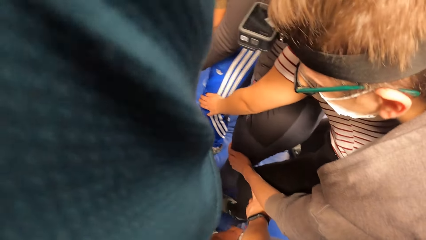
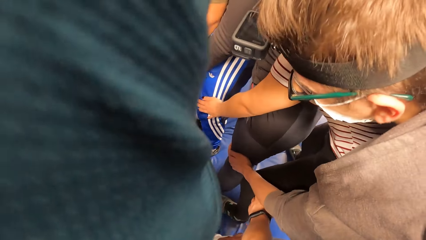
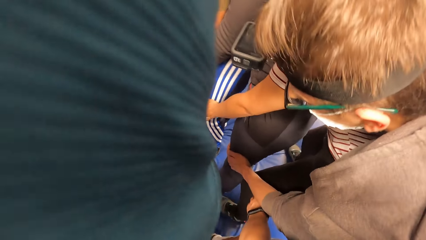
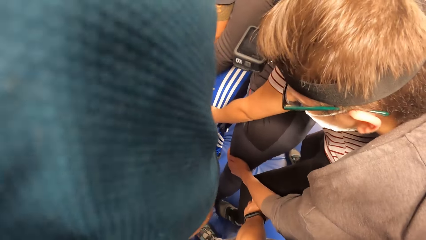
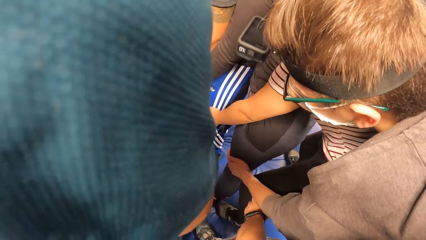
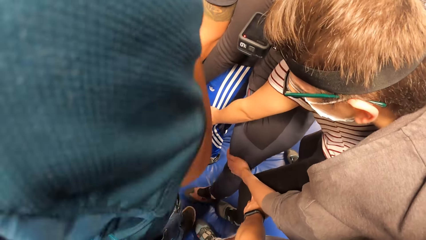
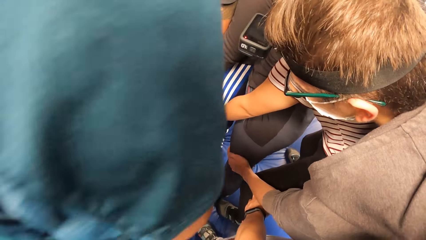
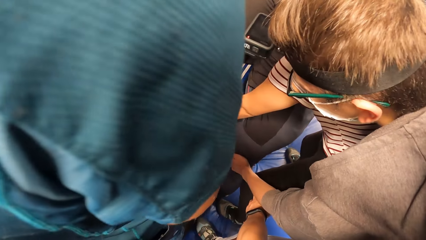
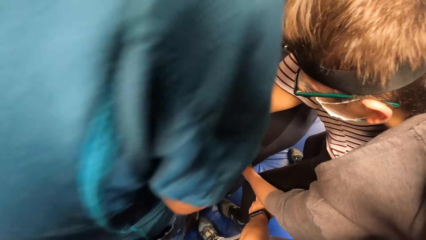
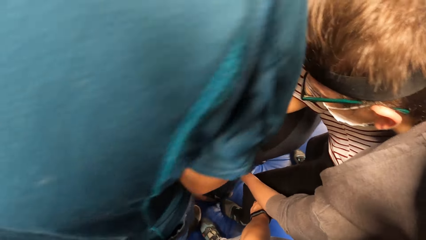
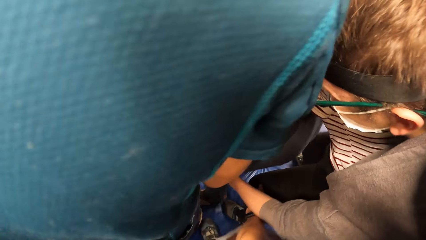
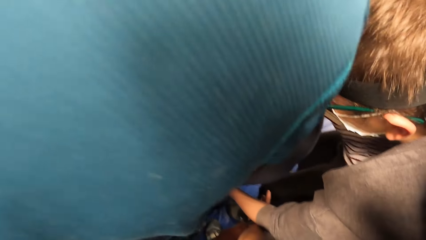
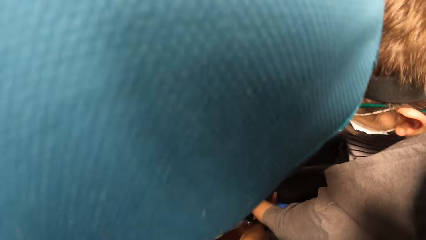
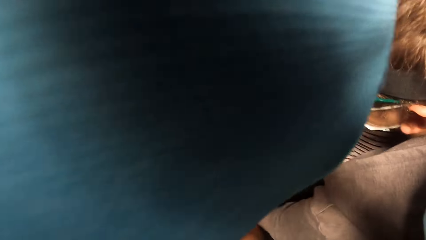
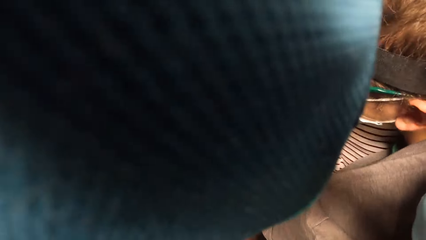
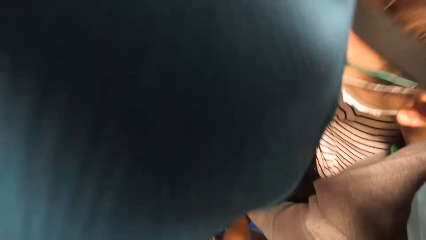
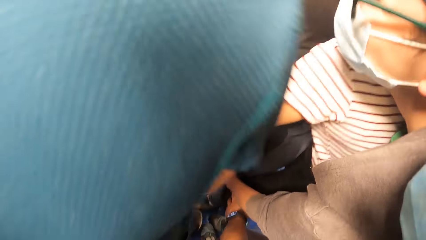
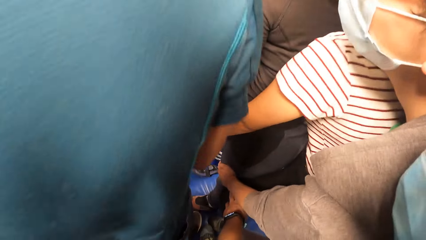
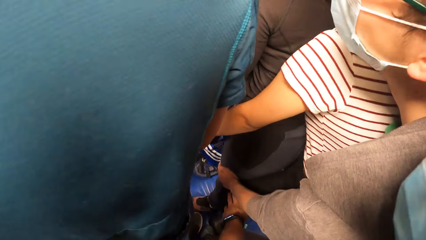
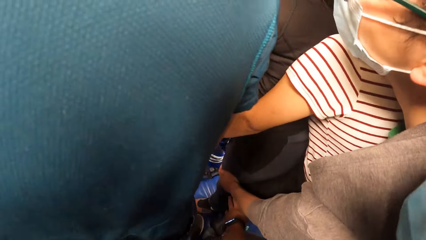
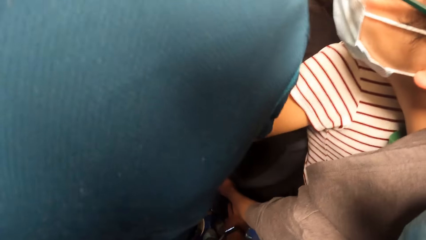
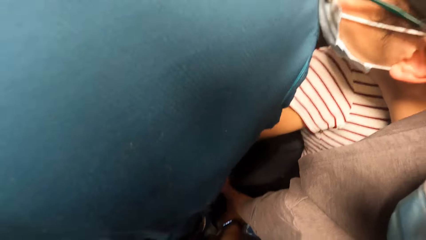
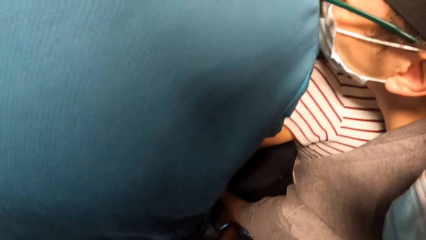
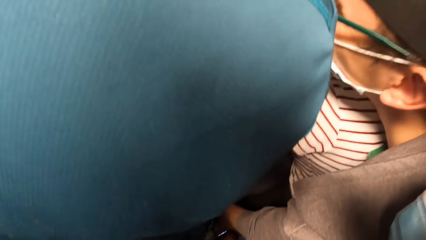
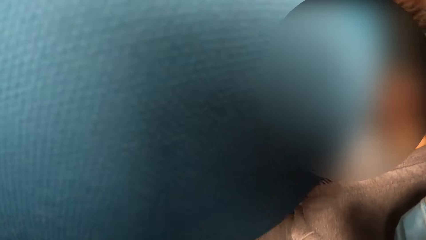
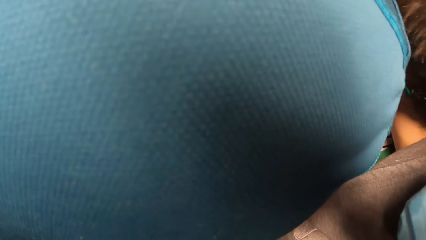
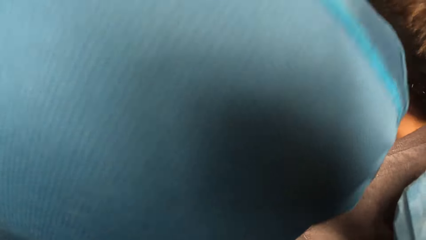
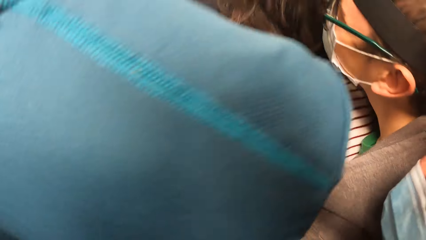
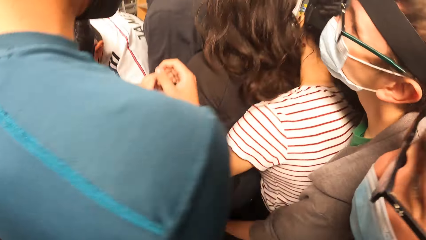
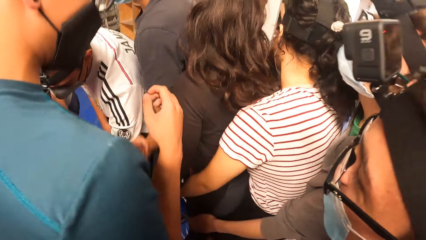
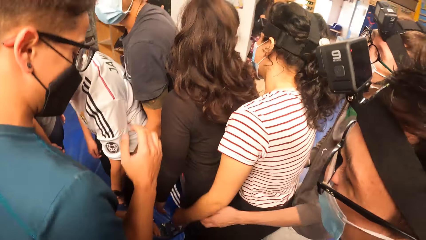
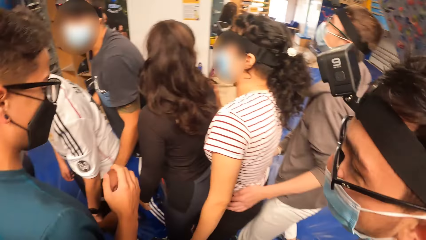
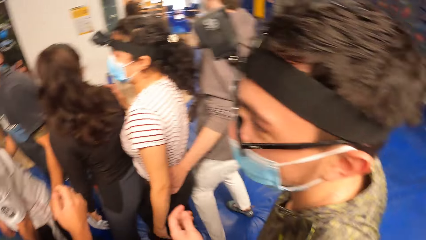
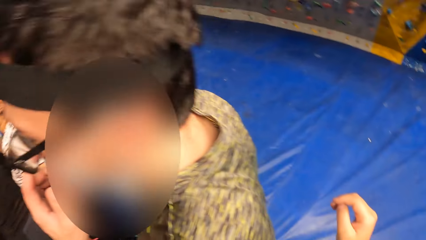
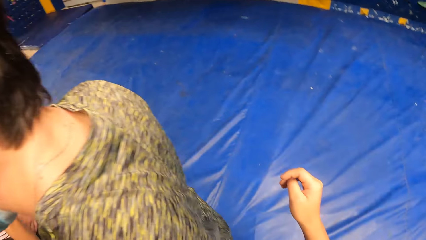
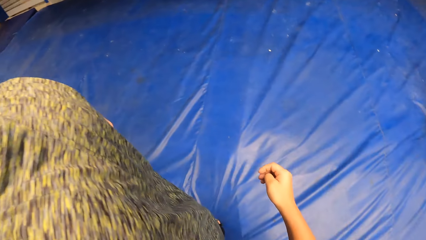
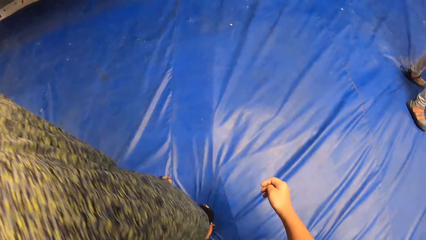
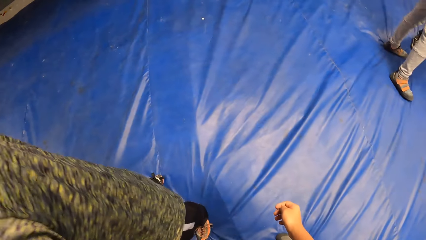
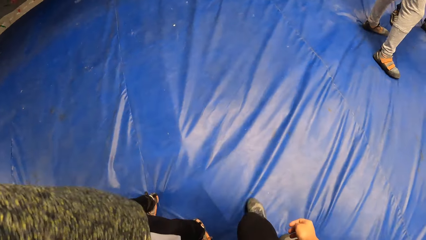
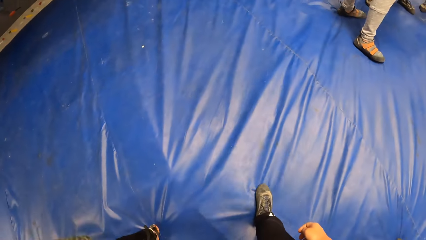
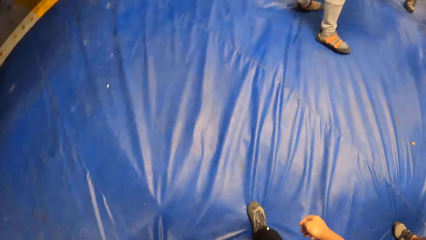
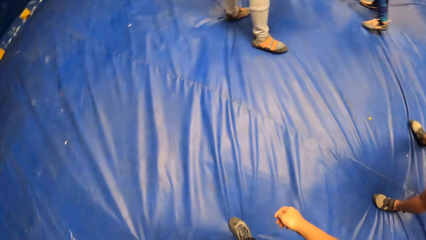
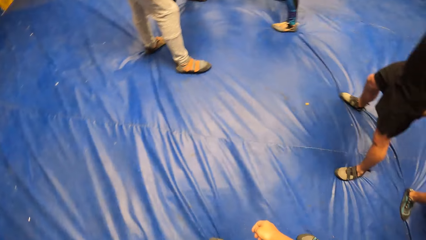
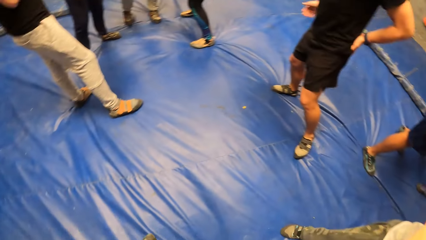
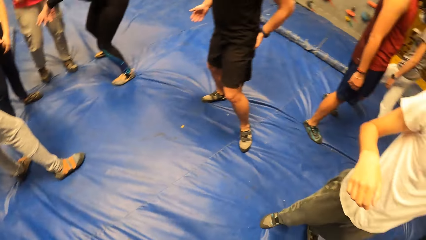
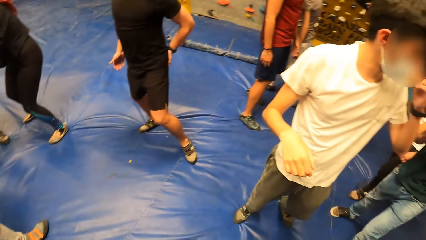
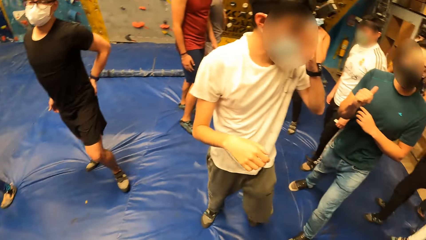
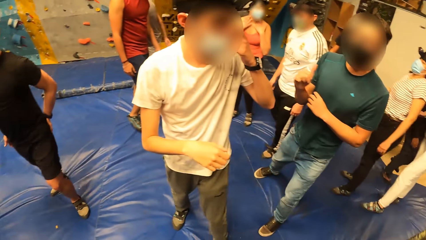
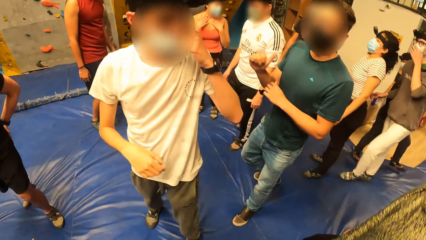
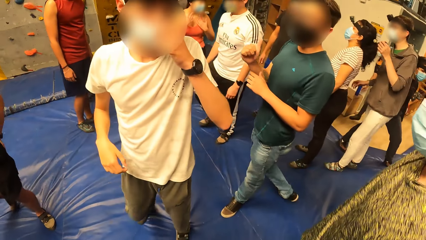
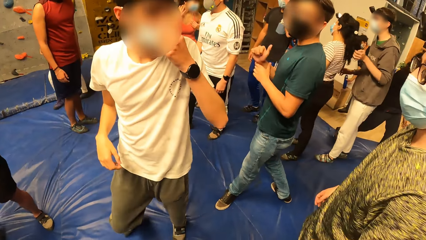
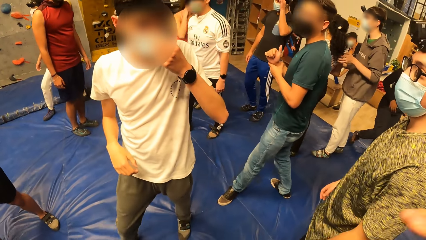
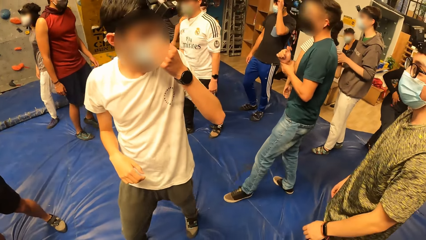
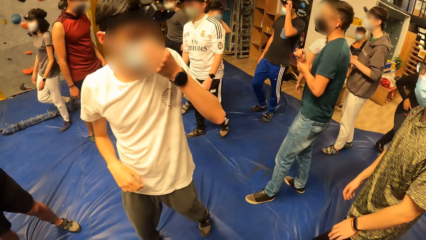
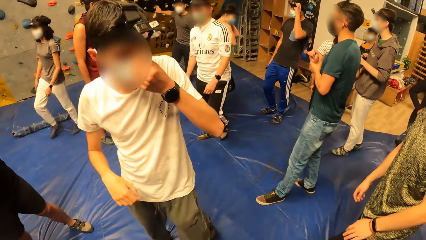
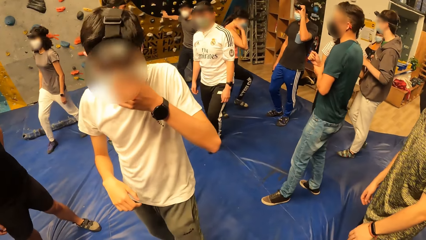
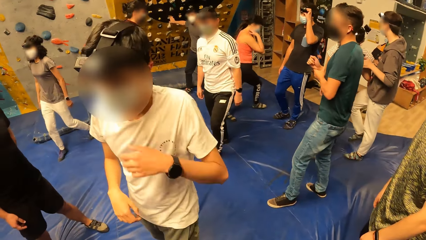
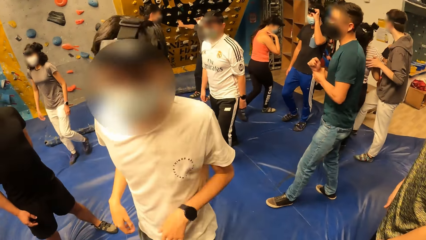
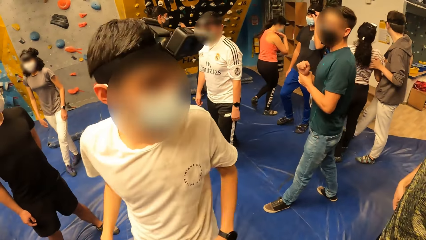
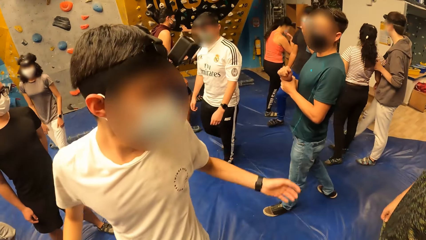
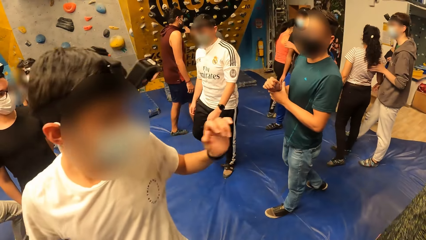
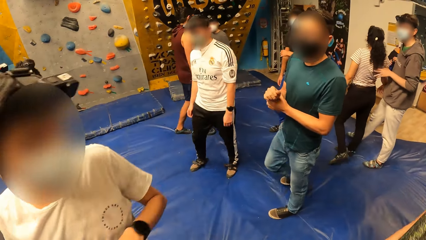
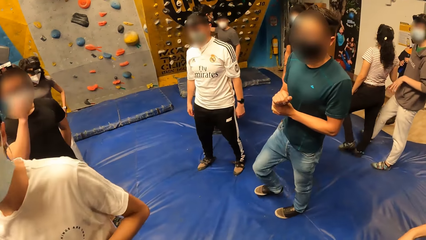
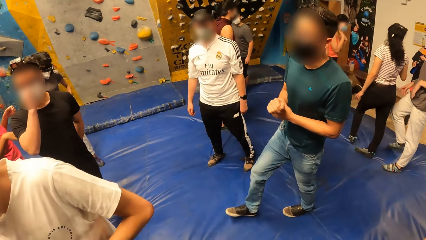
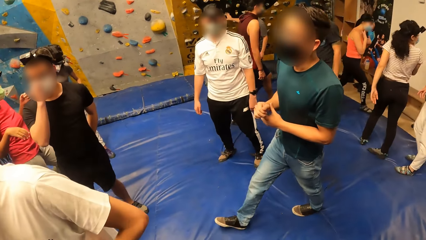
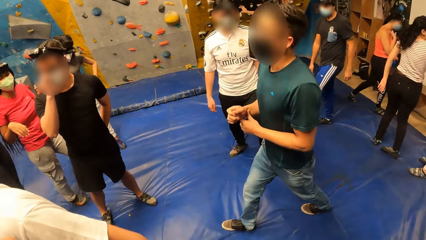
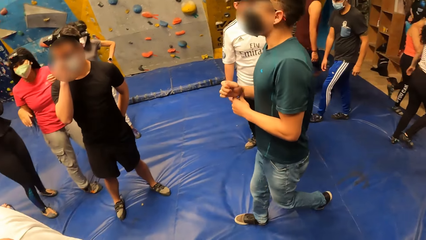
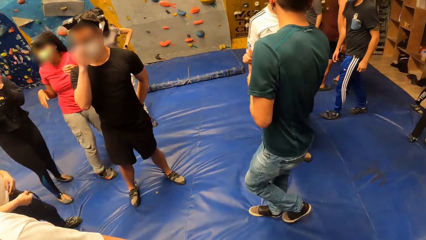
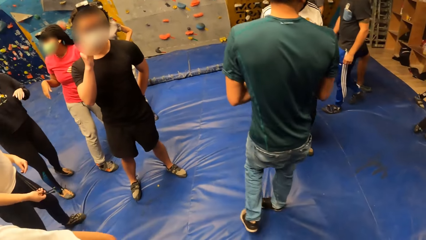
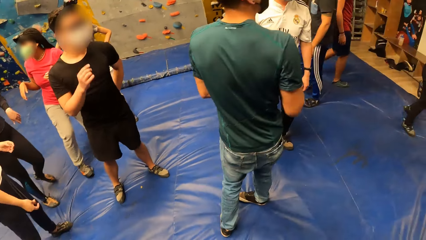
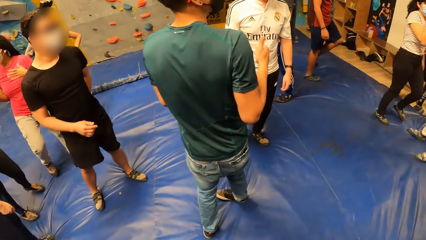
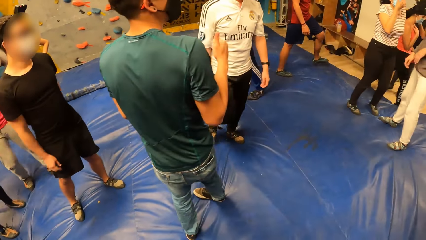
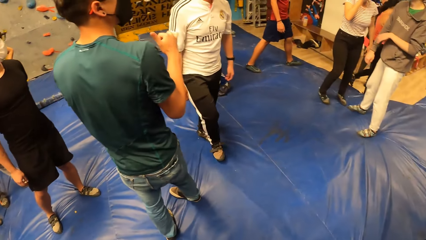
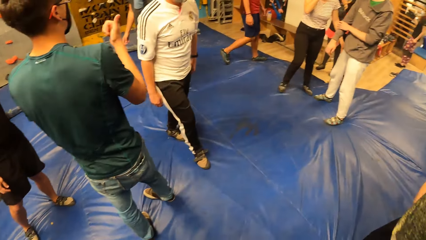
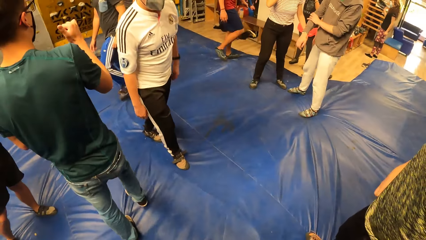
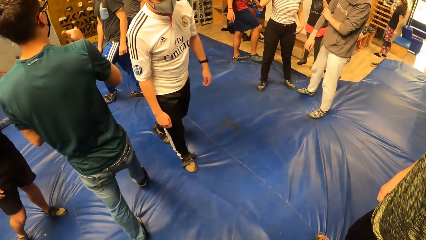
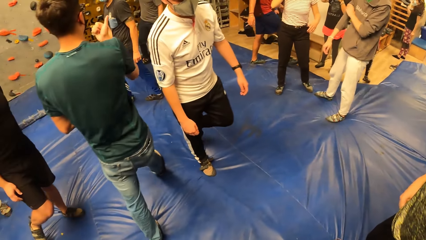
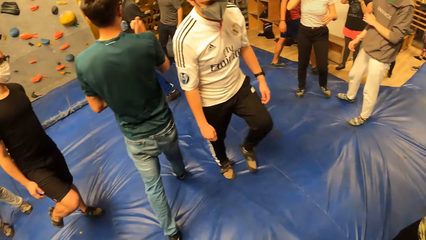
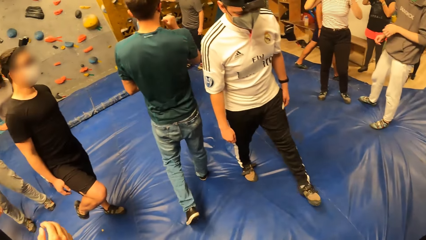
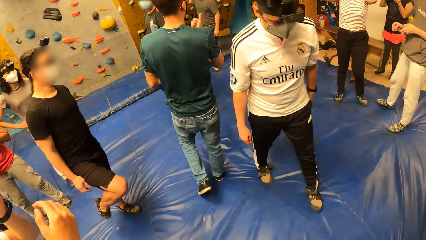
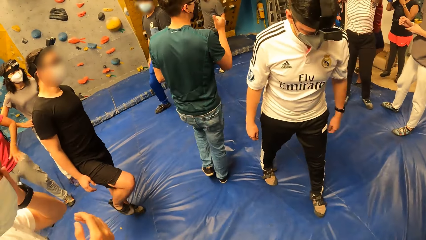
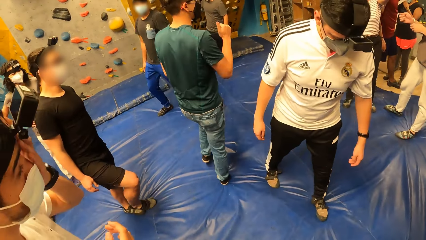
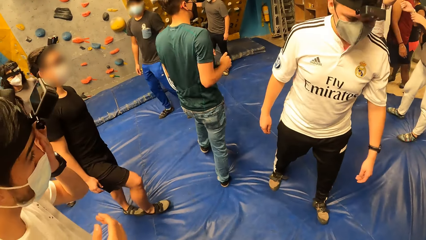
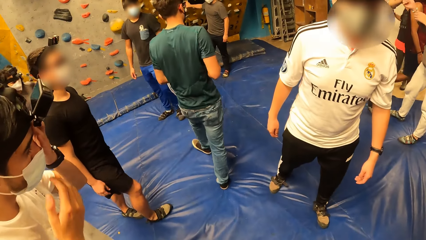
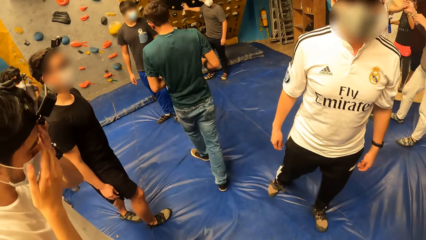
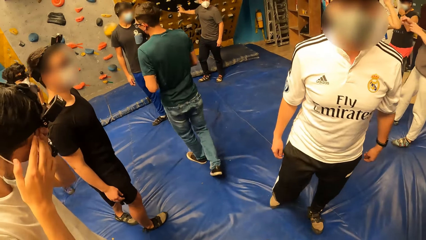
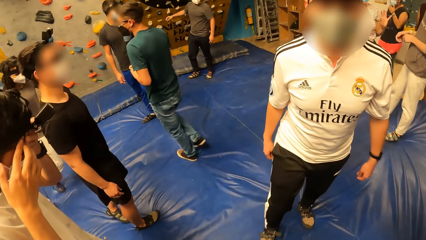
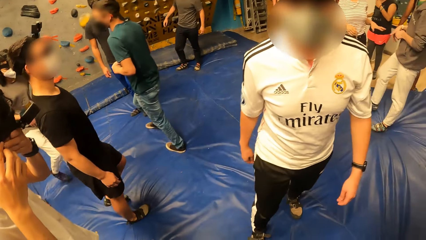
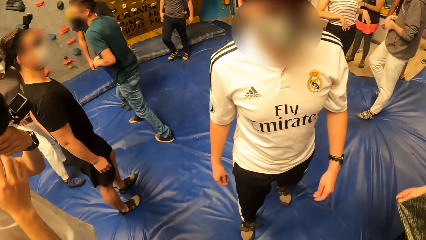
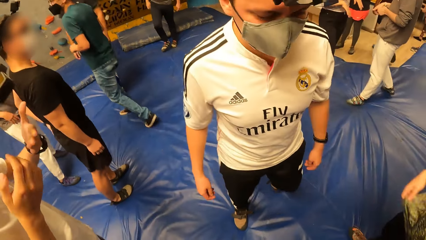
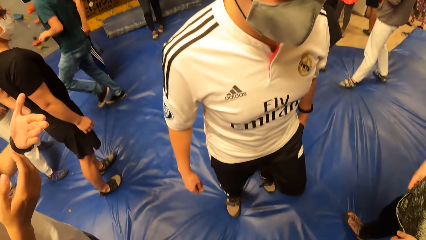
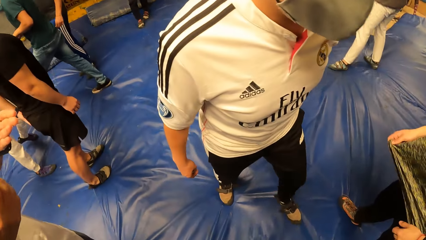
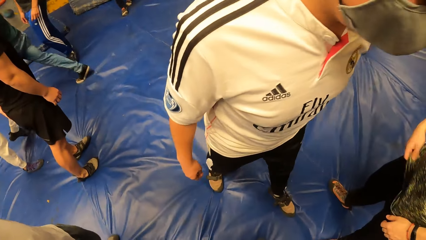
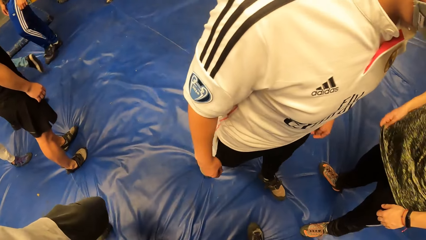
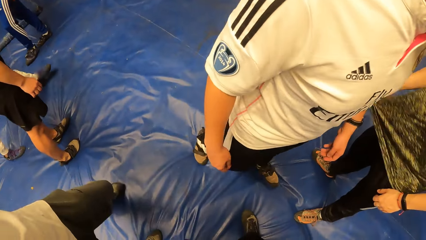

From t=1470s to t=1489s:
The camera wearer bends the knees. A man converses with the team. The camera wearer separates with the team and looks around the room. Another man interacts with the camera wearer and the group of people. The first man converses with the team. The camera wearer looks at another man.
